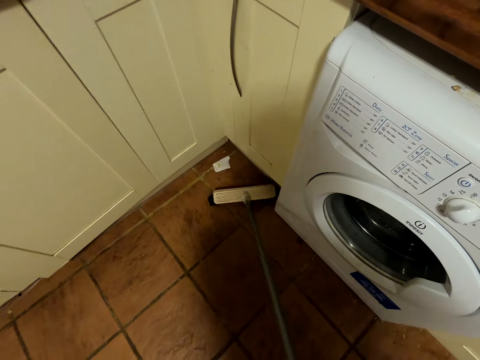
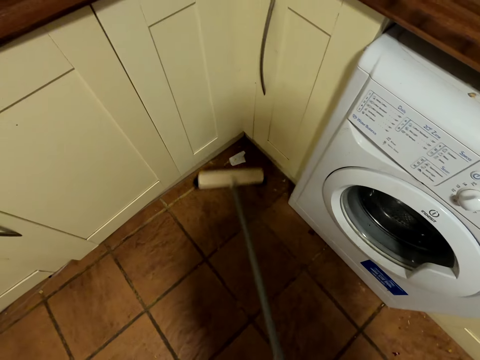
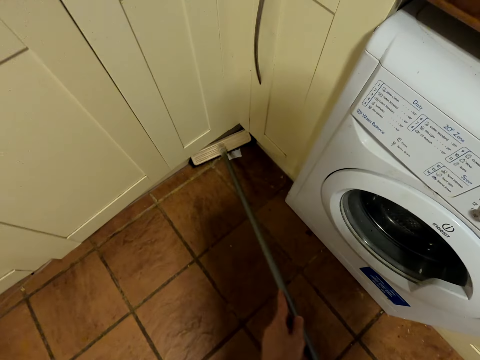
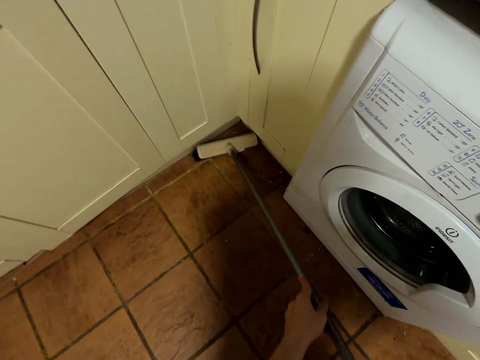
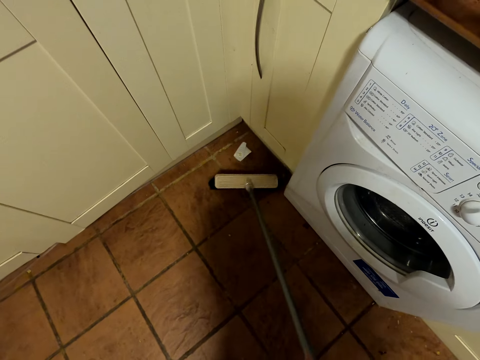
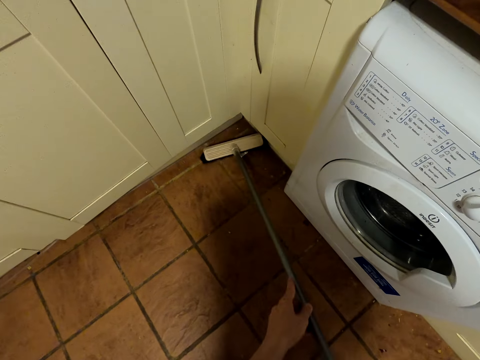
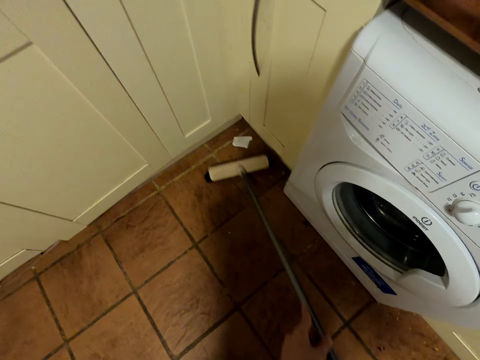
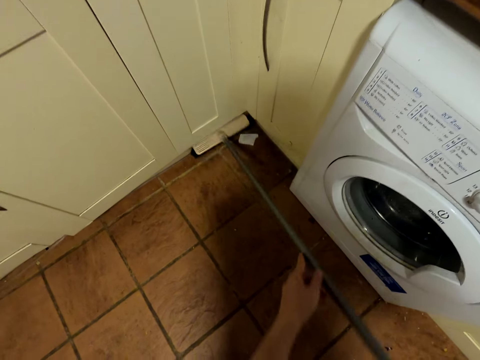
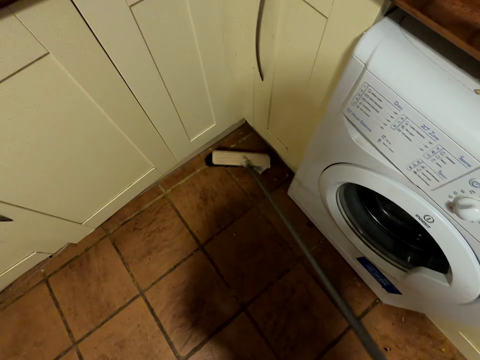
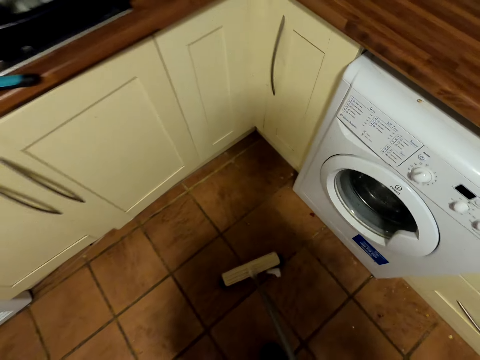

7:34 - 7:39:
The camera wearer sweeps the floor.
